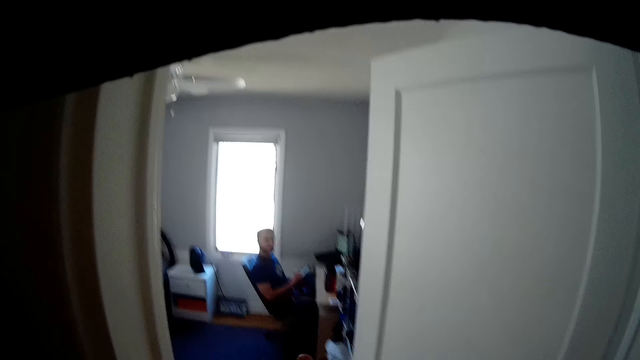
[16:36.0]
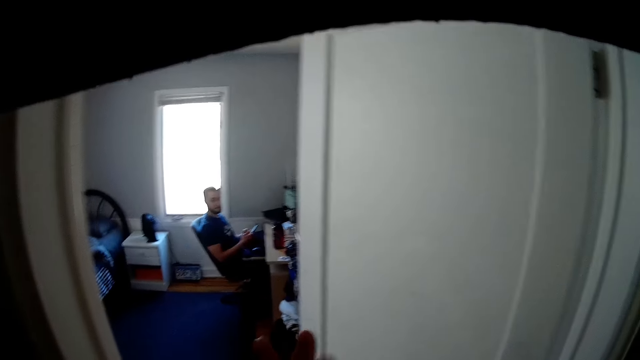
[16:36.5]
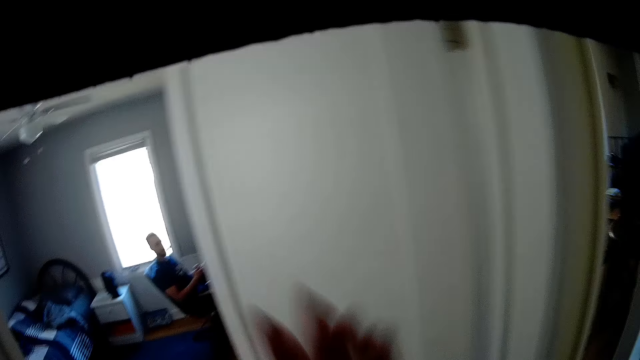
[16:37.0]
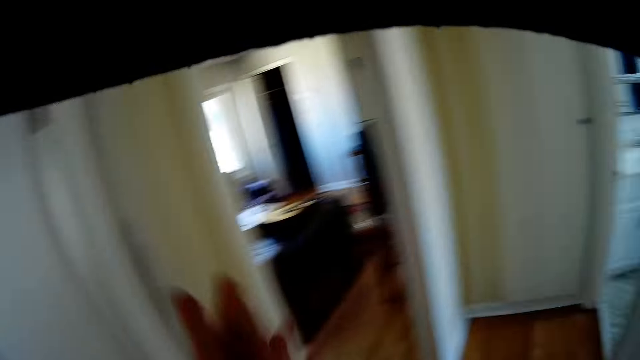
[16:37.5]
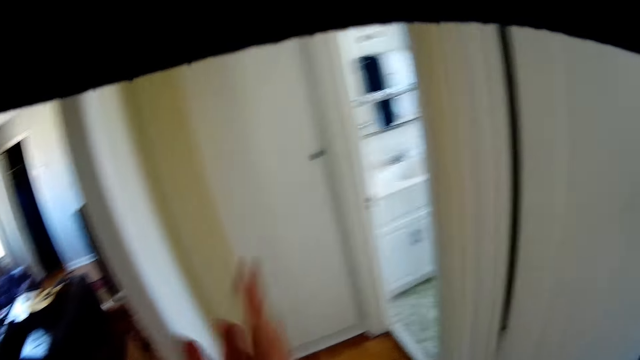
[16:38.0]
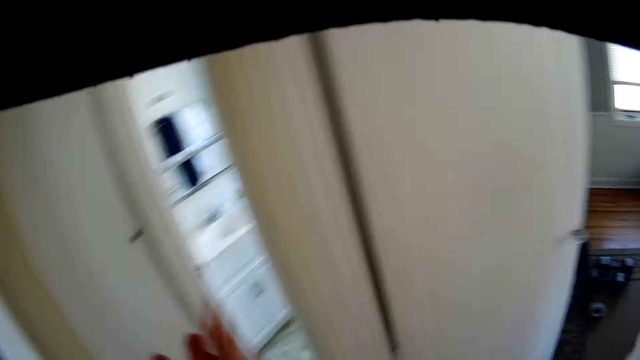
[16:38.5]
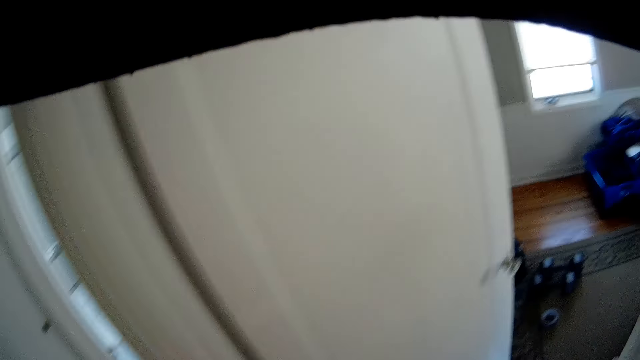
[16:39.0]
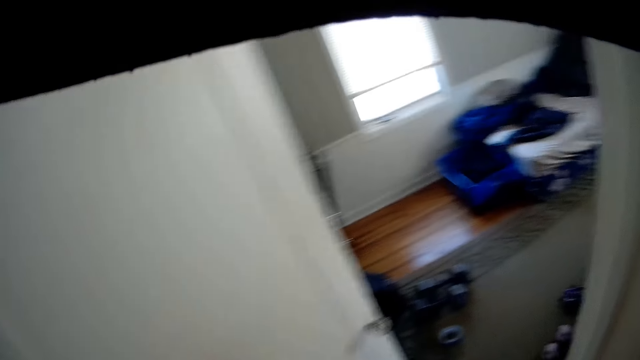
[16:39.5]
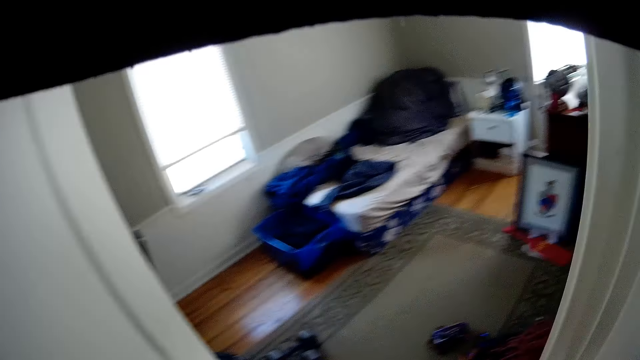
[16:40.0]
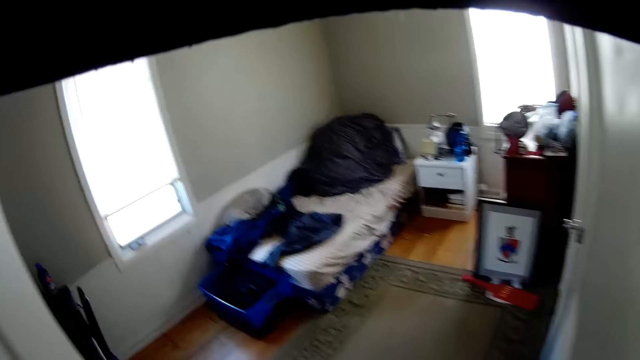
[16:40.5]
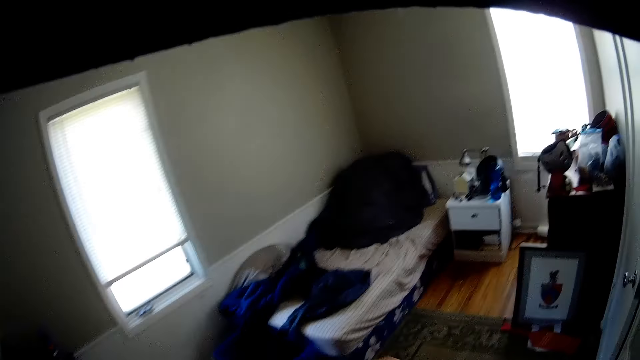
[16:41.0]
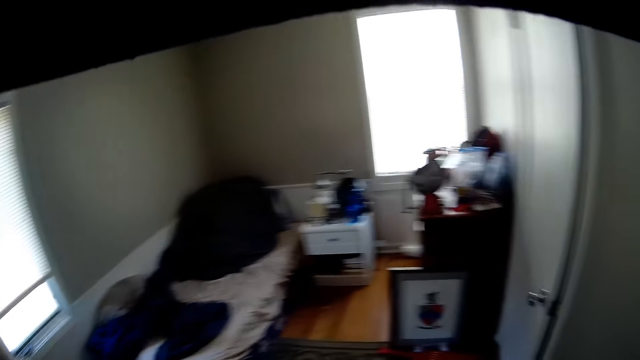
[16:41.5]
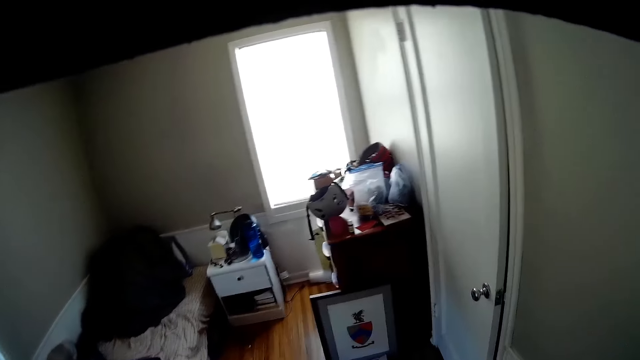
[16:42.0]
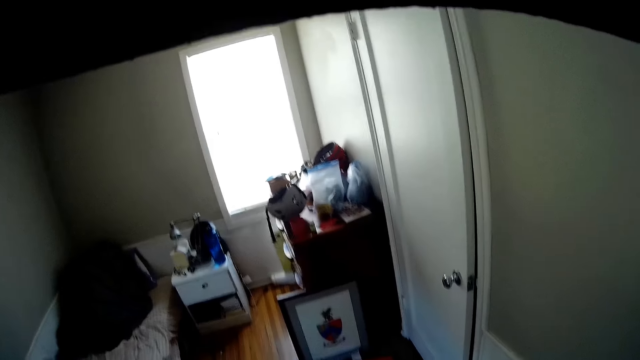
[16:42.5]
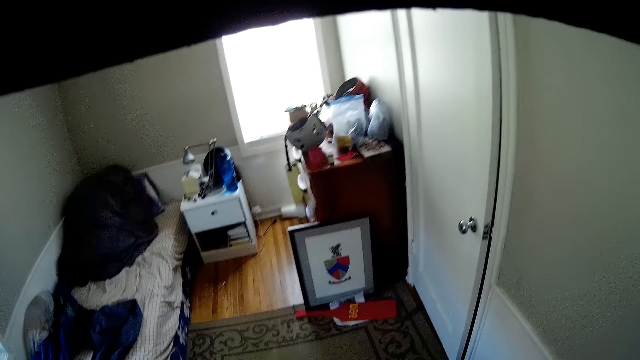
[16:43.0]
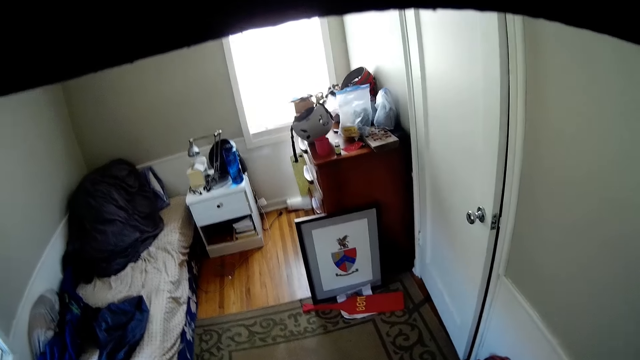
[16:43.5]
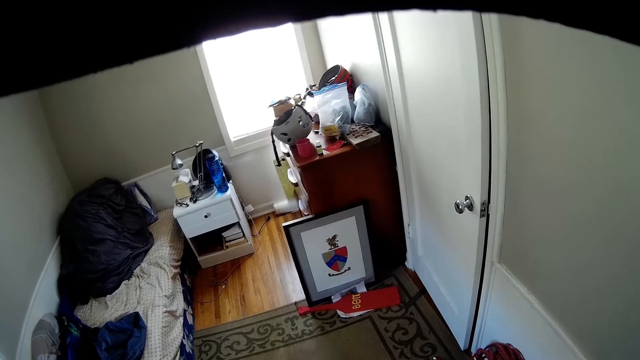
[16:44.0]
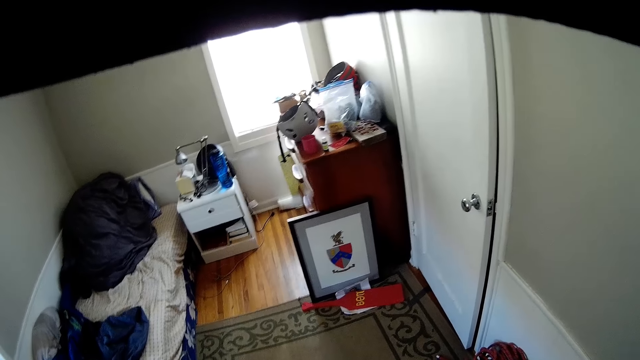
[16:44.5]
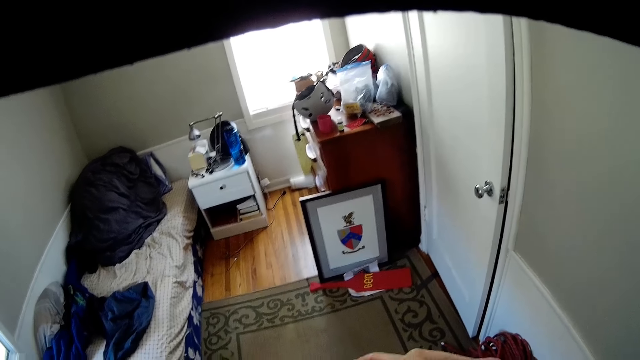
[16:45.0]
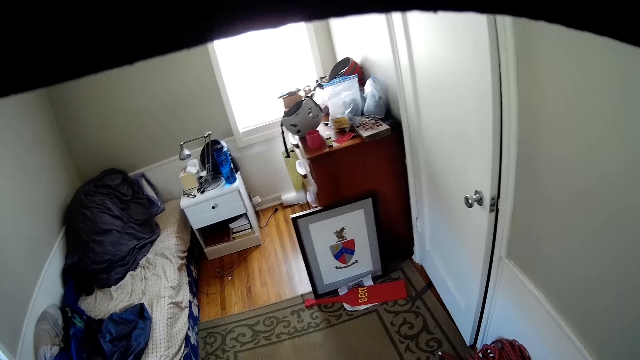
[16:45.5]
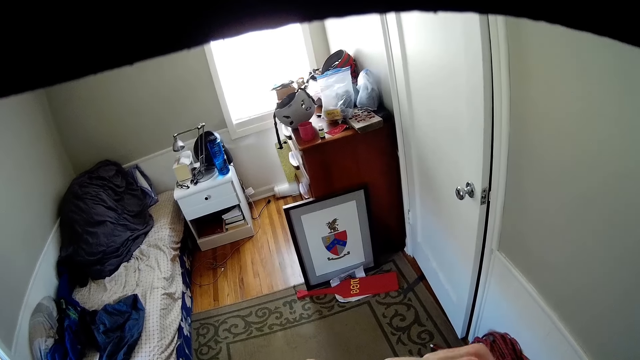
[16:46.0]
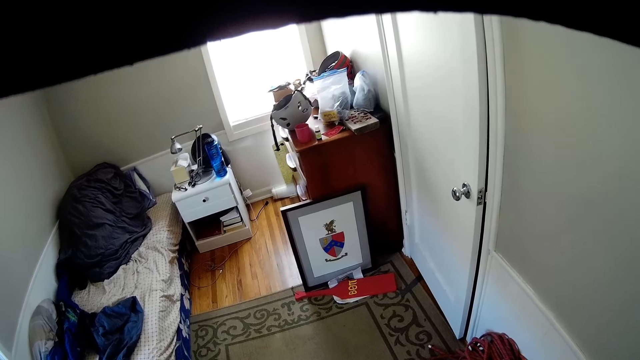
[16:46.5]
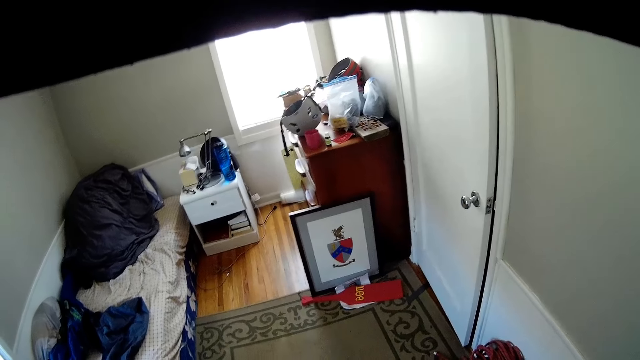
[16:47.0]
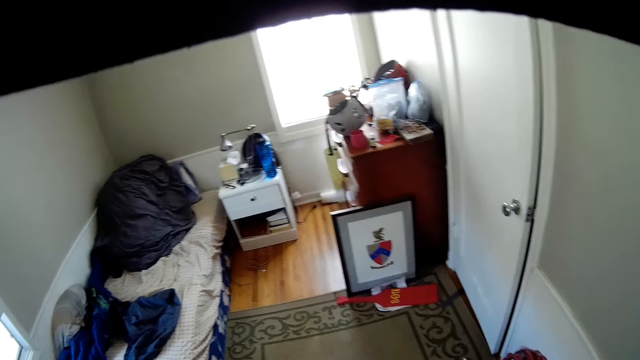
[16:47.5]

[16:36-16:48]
The camera wearer interacts with a man. The man holds the phone. The camera wearer walks into a room. They continue to rub the wire between both palms. They walk in the room. They look around the room.

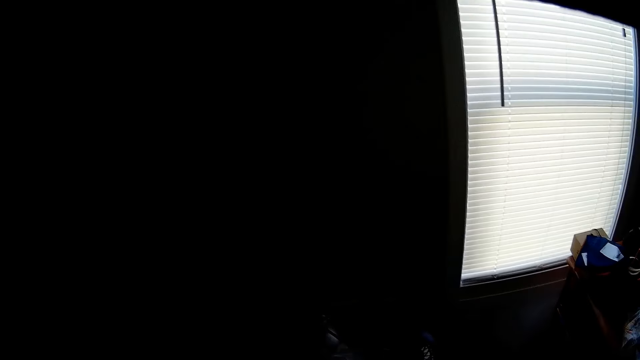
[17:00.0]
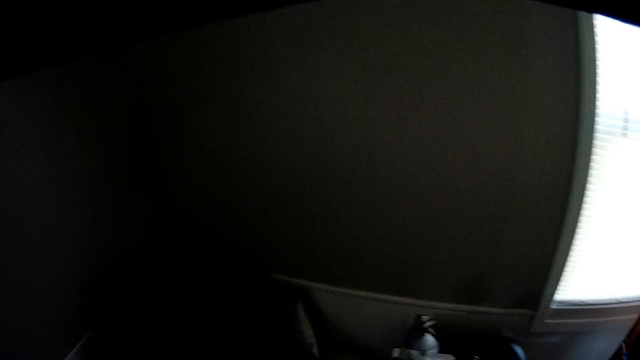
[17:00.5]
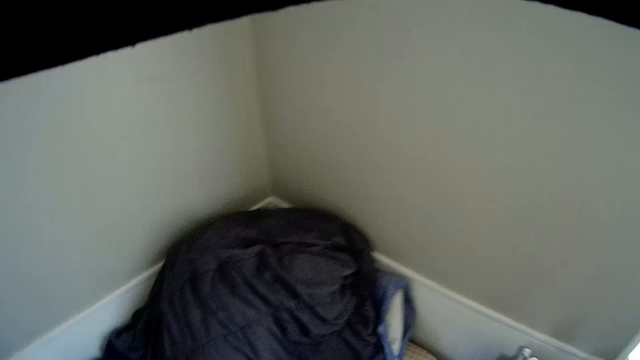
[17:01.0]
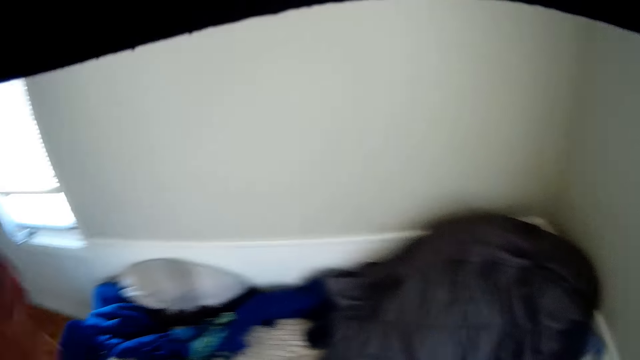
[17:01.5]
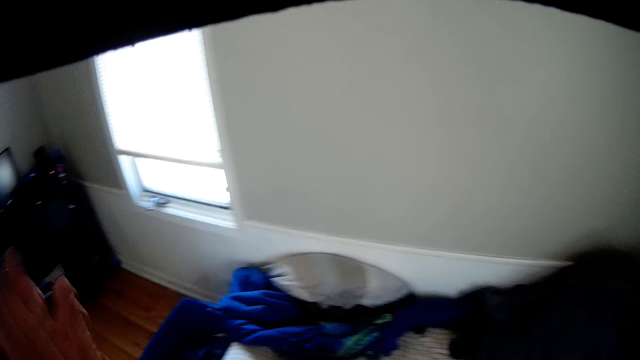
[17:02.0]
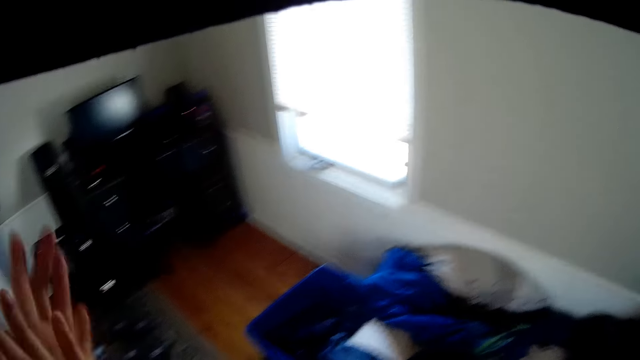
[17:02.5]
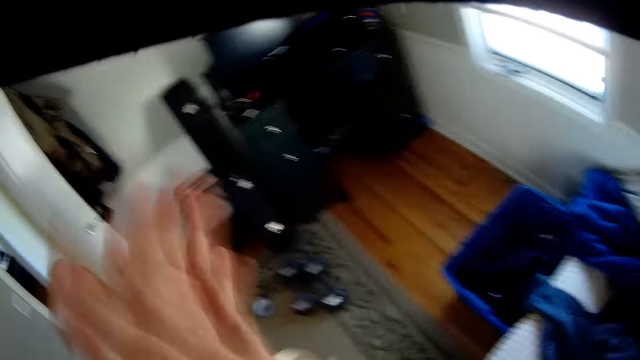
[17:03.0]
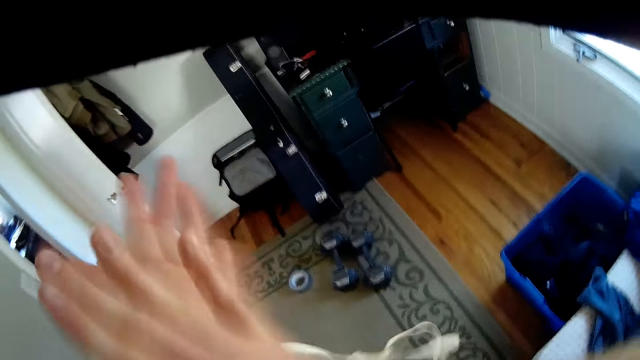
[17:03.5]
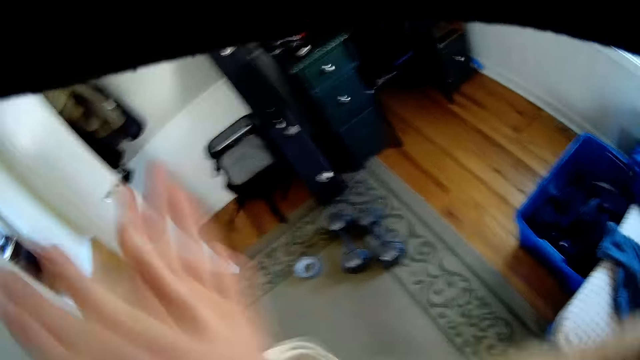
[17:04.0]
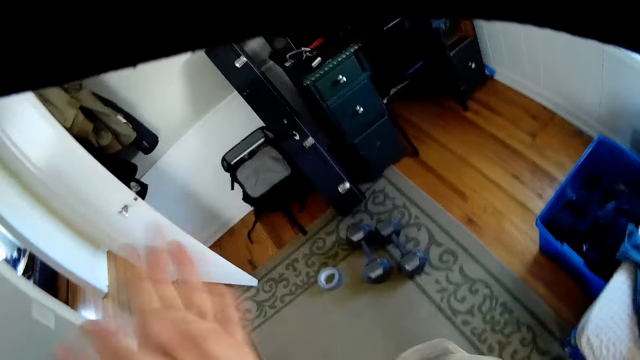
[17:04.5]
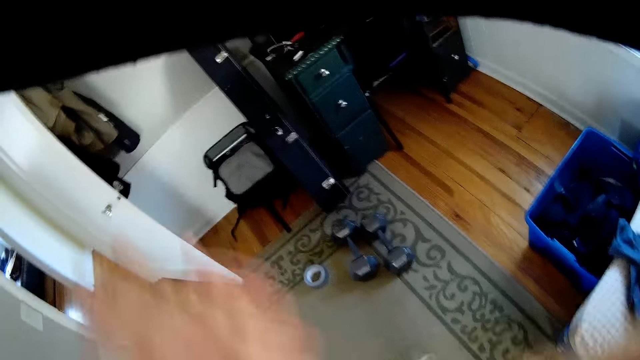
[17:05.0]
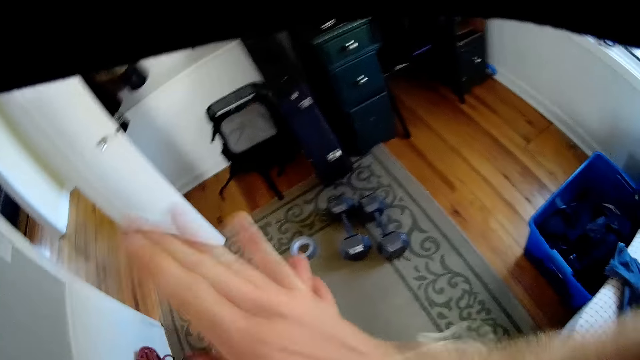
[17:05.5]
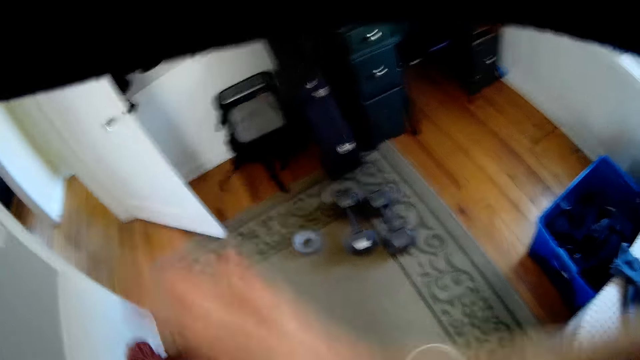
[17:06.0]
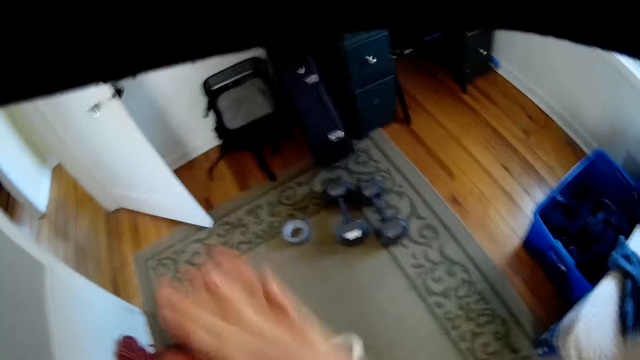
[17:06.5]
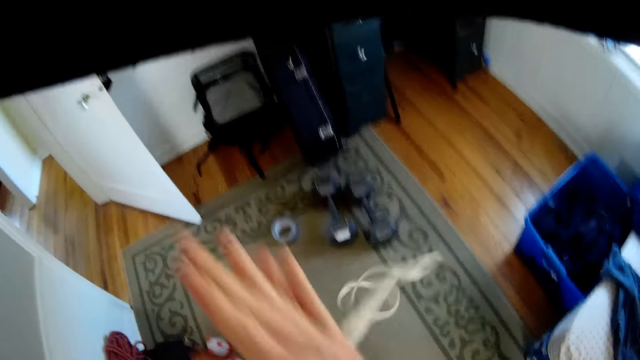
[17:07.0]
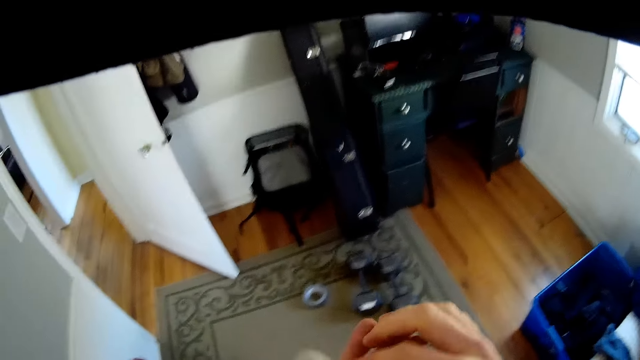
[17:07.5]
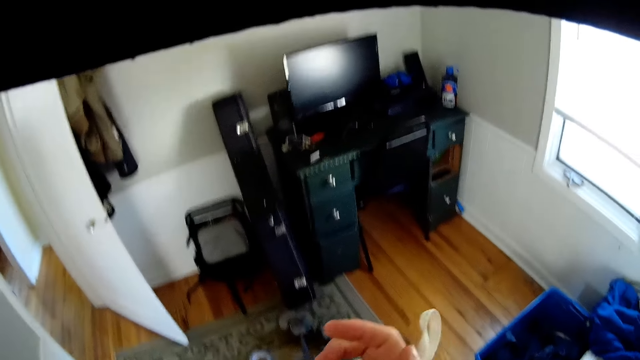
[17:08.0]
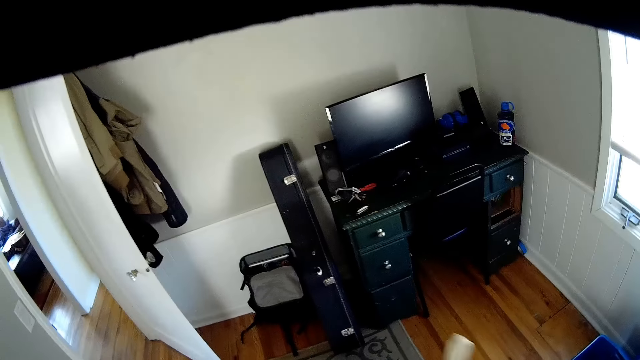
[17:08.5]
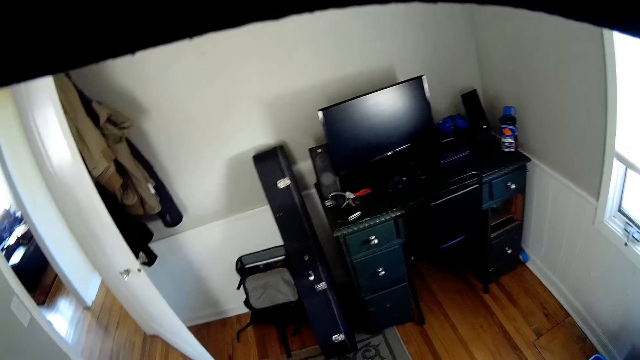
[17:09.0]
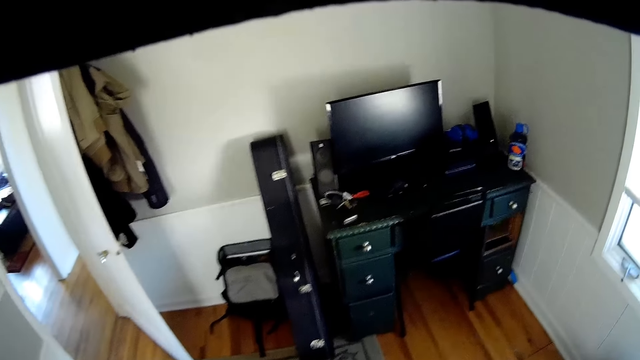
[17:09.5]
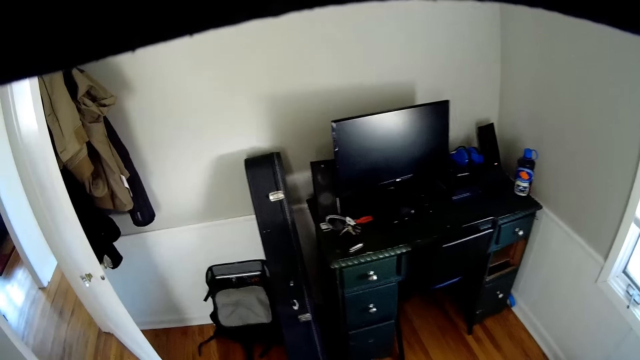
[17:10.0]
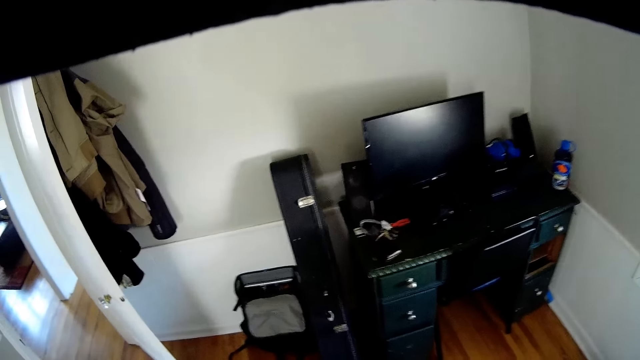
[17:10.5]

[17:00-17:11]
The camera wearer rubs the hands.
